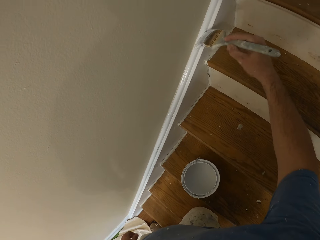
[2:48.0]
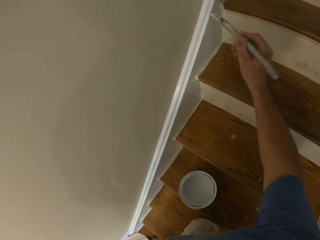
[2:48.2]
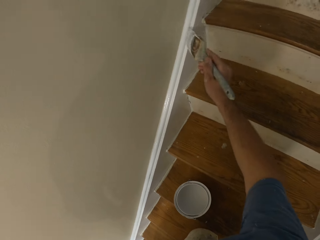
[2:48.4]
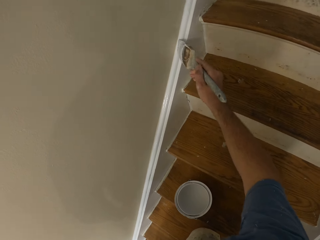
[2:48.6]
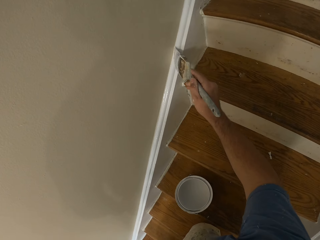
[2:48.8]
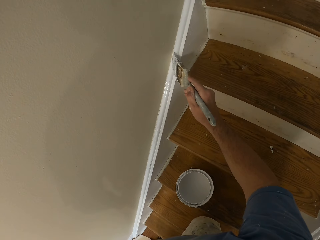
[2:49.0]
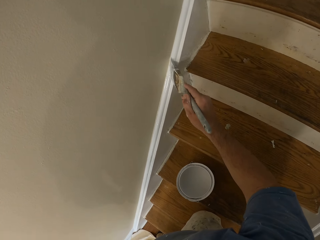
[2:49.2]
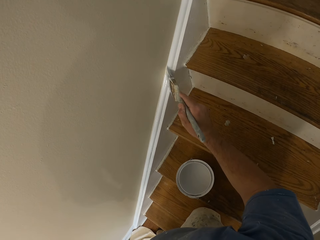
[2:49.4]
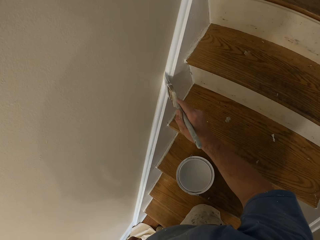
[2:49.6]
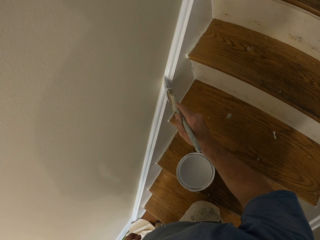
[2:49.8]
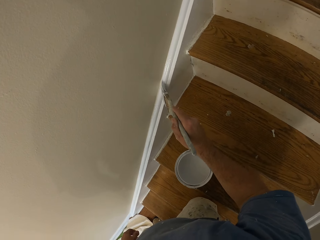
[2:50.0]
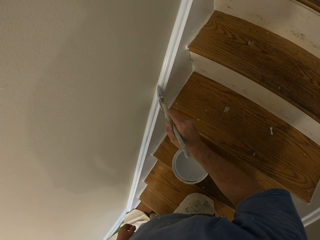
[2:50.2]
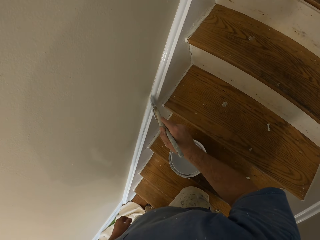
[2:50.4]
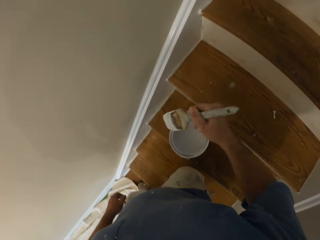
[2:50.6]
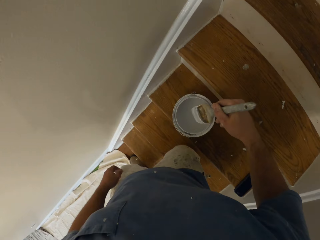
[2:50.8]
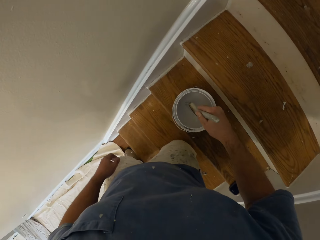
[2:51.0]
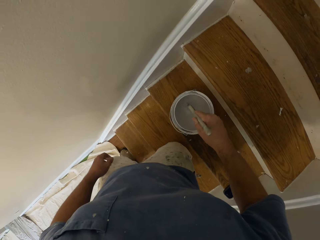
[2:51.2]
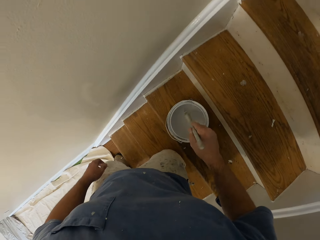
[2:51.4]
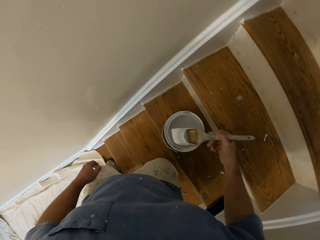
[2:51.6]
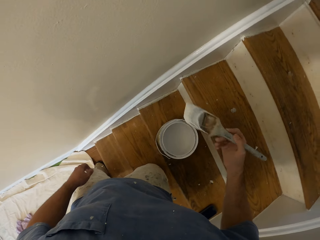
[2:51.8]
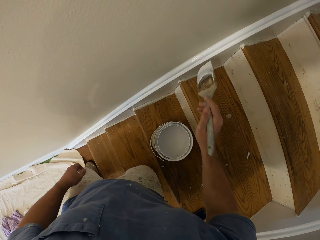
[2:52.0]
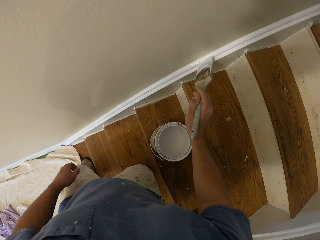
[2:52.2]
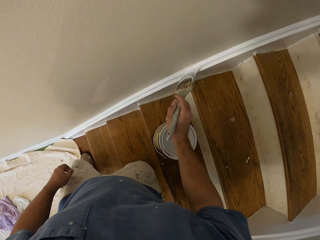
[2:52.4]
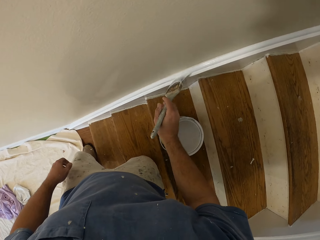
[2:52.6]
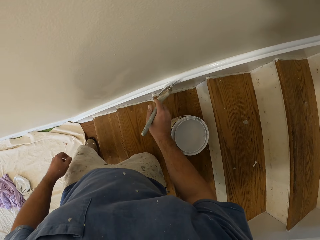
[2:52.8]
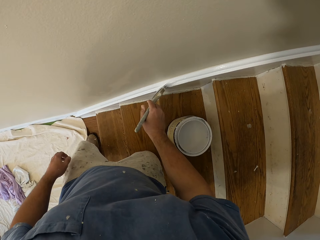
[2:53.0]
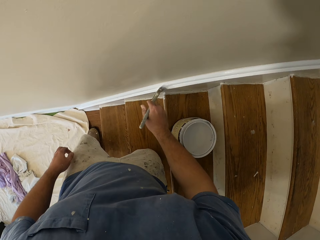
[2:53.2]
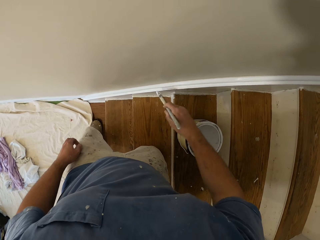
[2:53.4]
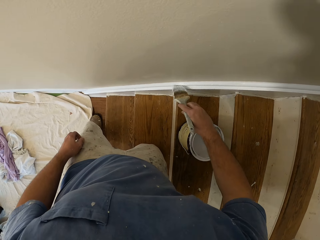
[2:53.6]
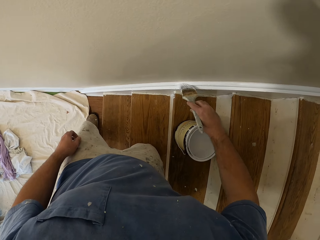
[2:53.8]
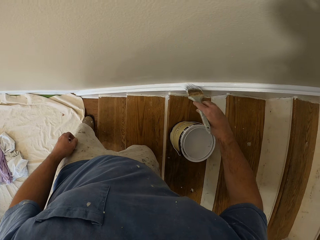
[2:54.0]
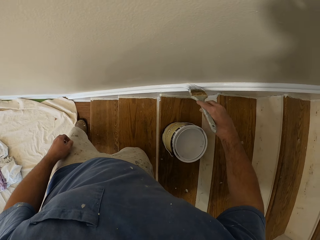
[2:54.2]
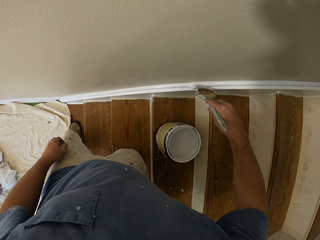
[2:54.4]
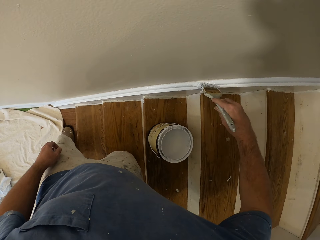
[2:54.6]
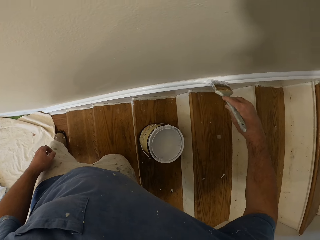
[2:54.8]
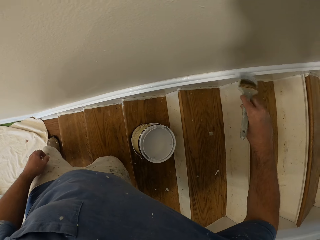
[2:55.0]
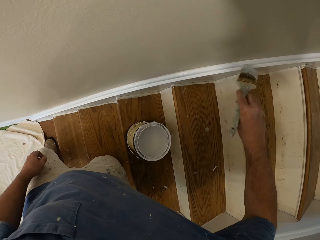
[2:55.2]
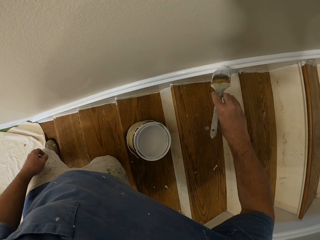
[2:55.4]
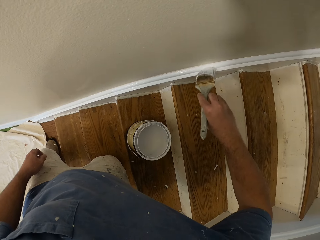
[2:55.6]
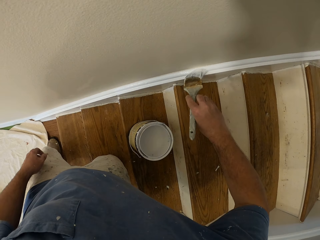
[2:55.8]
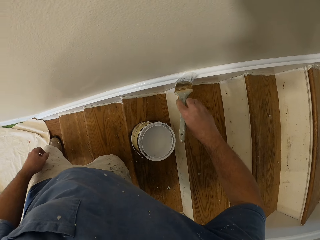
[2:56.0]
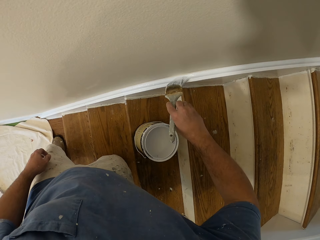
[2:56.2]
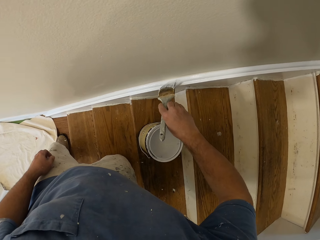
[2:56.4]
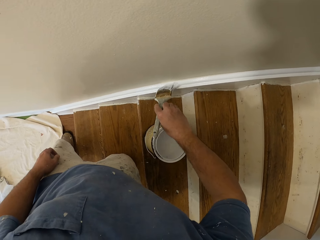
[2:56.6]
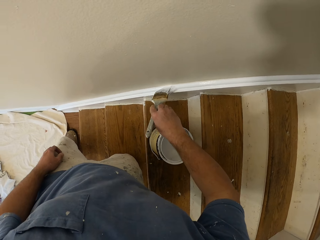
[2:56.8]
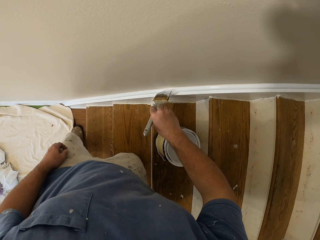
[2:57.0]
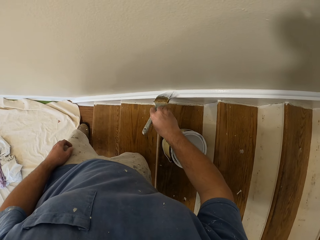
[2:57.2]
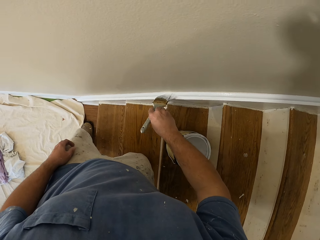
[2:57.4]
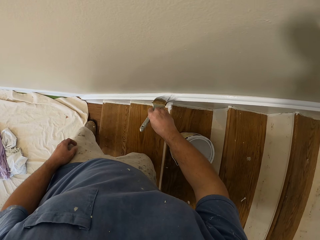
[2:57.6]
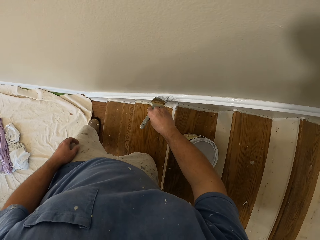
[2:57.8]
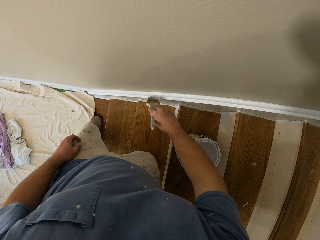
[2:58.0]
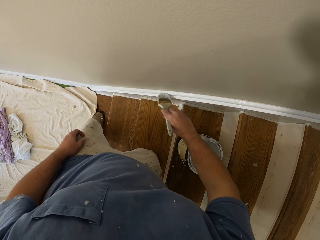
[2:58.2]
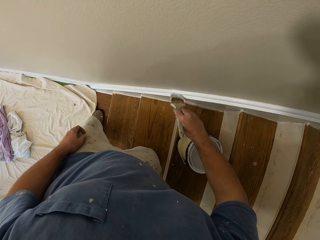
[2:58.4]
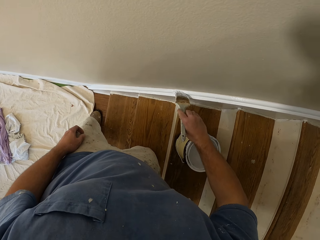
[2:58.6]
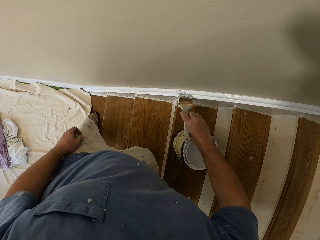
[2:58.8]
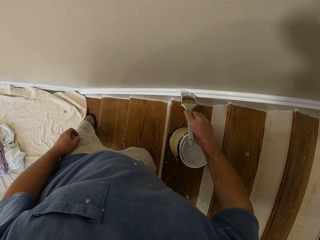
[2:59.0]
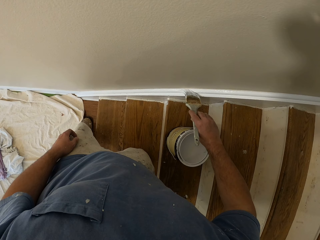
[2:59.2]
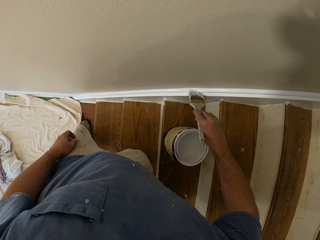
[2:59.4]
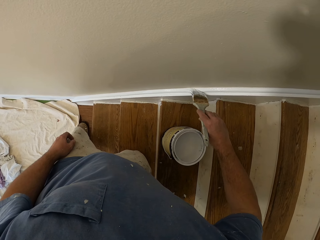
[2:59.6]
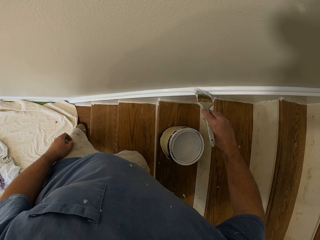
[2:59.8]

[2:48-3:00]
The camera wearer scoops paint from the aluminum paint bucket with the paintbrush. They paint the cornice or skirtboard.

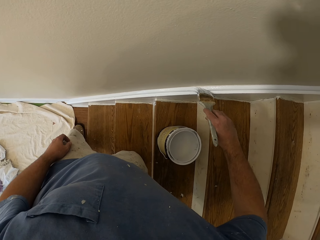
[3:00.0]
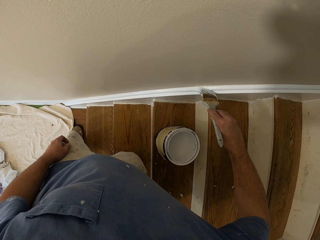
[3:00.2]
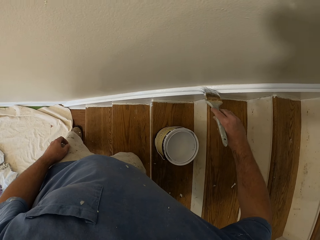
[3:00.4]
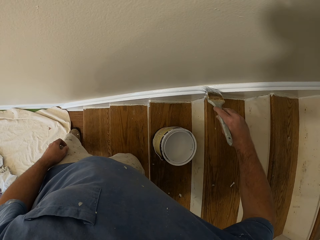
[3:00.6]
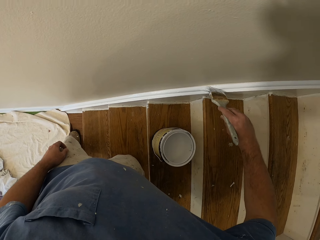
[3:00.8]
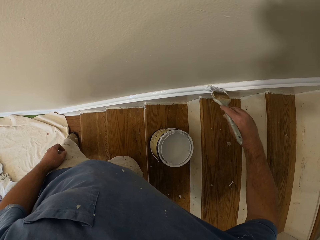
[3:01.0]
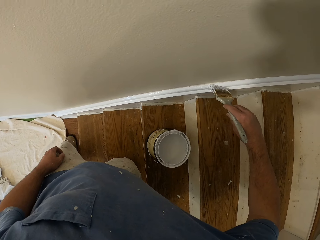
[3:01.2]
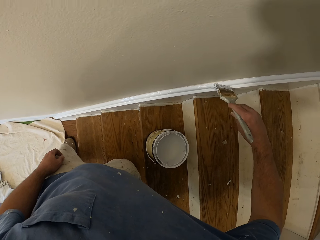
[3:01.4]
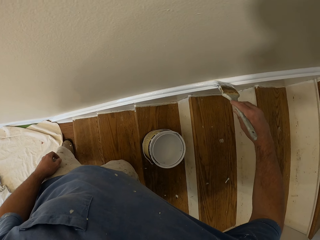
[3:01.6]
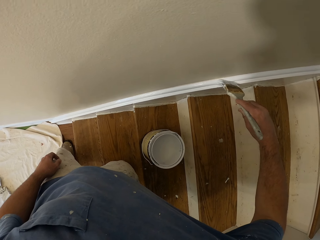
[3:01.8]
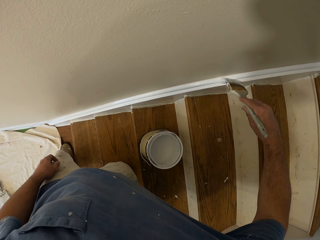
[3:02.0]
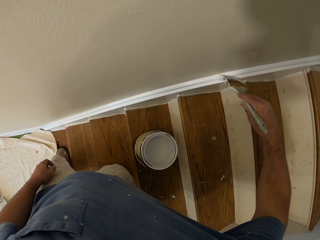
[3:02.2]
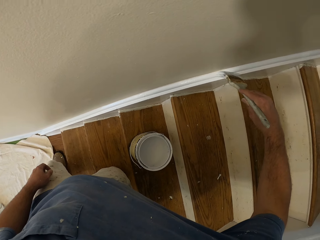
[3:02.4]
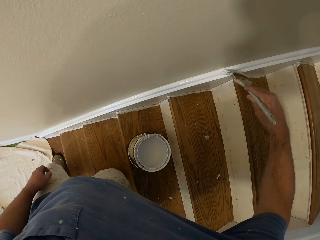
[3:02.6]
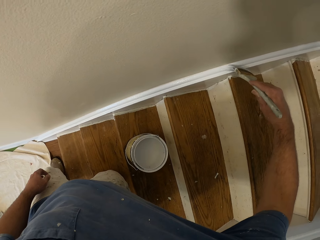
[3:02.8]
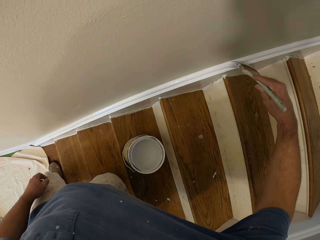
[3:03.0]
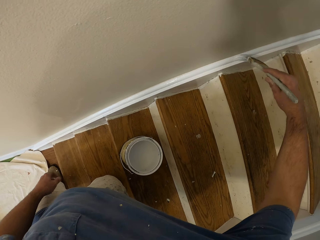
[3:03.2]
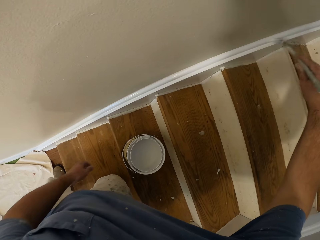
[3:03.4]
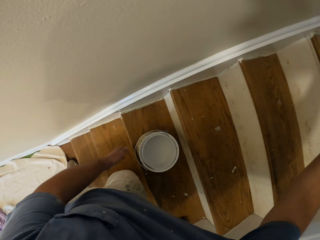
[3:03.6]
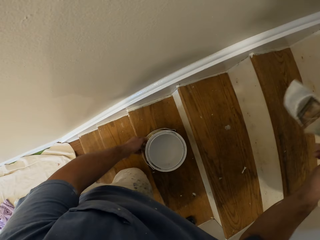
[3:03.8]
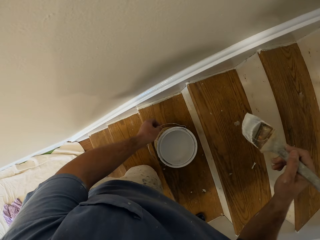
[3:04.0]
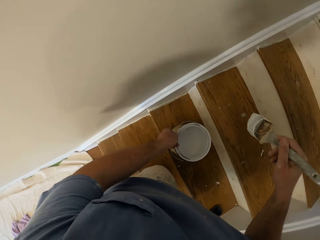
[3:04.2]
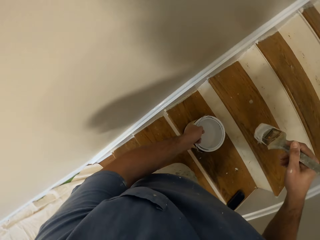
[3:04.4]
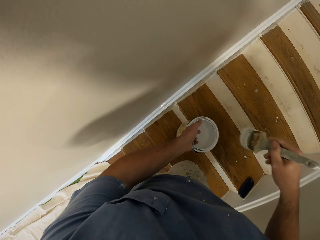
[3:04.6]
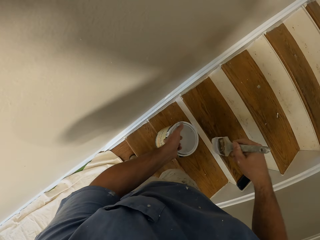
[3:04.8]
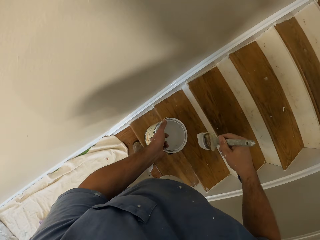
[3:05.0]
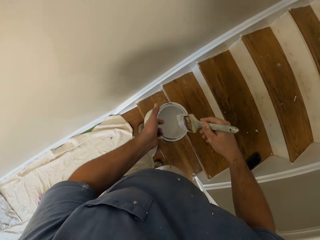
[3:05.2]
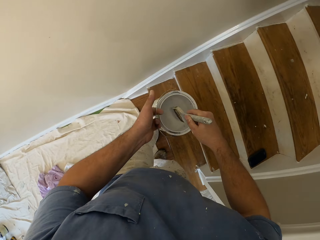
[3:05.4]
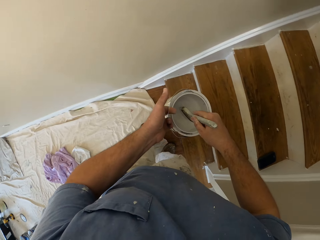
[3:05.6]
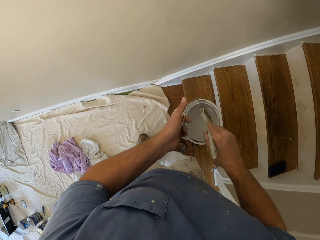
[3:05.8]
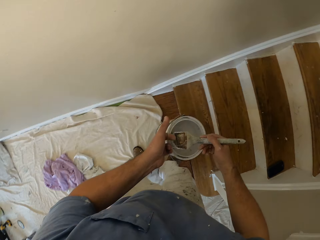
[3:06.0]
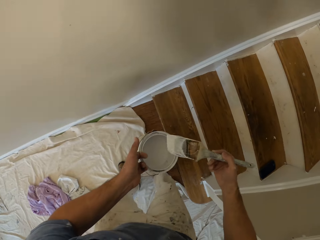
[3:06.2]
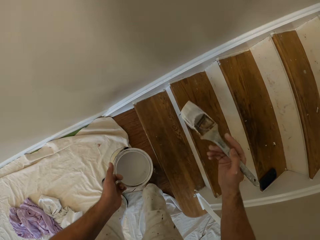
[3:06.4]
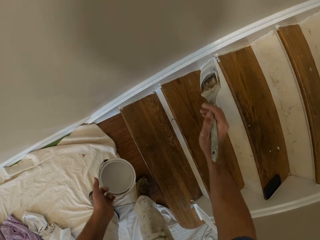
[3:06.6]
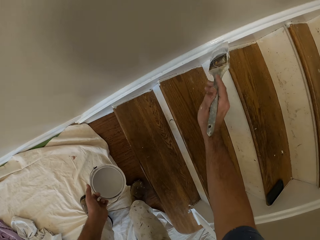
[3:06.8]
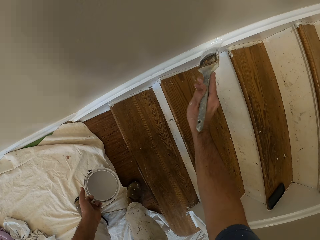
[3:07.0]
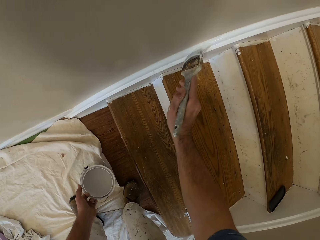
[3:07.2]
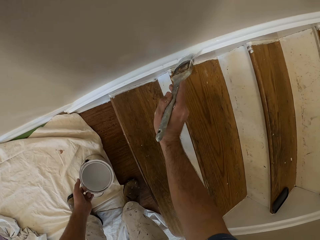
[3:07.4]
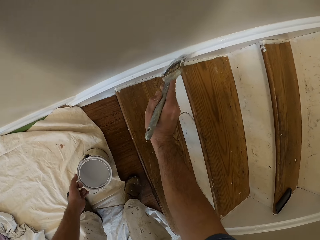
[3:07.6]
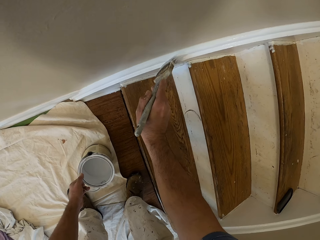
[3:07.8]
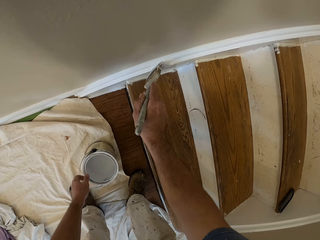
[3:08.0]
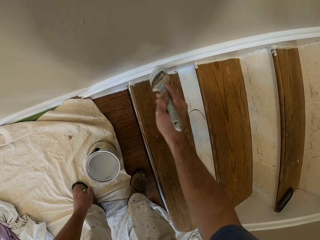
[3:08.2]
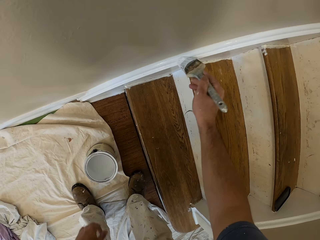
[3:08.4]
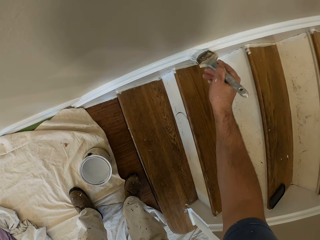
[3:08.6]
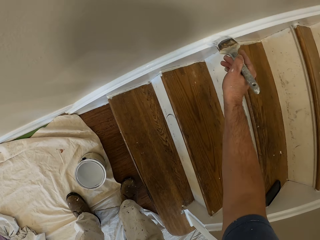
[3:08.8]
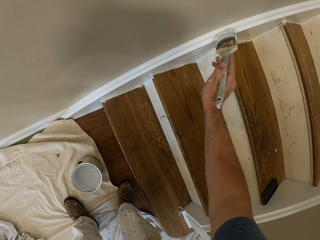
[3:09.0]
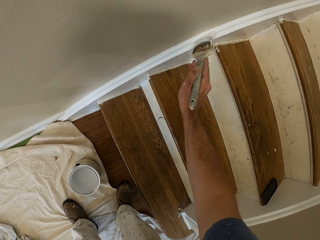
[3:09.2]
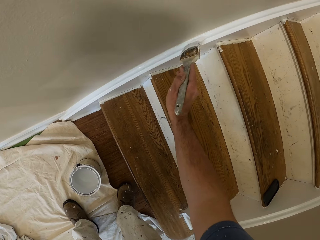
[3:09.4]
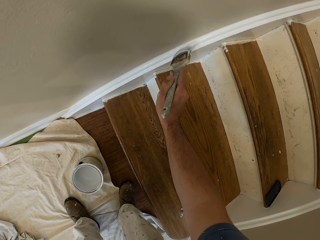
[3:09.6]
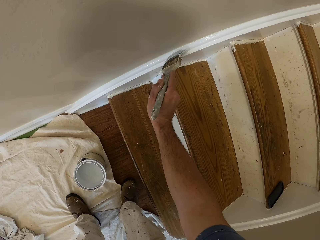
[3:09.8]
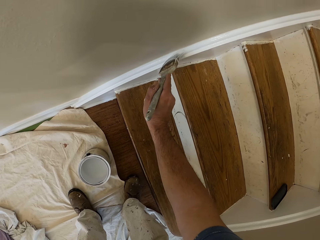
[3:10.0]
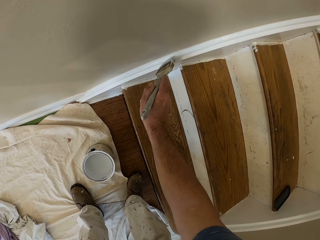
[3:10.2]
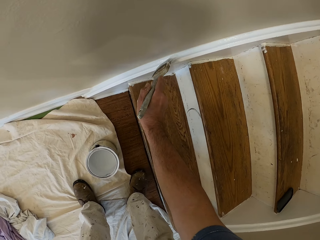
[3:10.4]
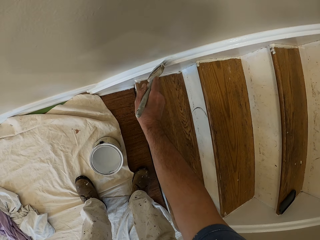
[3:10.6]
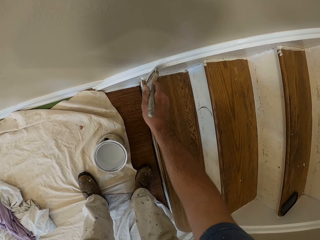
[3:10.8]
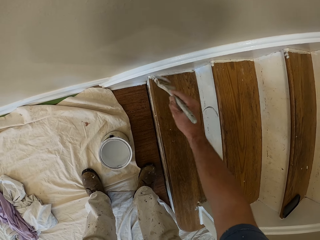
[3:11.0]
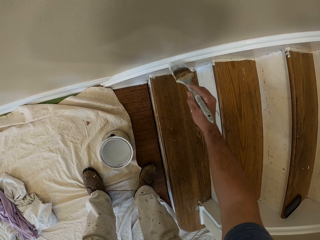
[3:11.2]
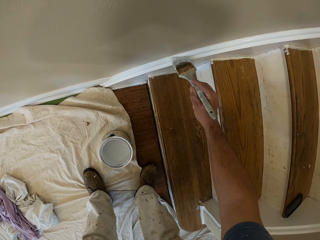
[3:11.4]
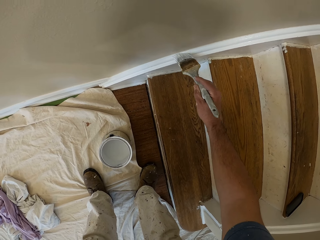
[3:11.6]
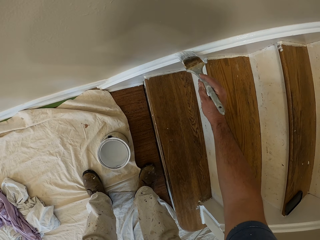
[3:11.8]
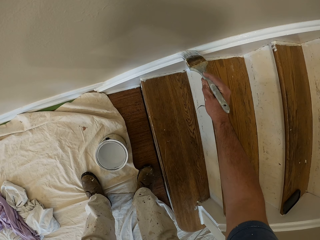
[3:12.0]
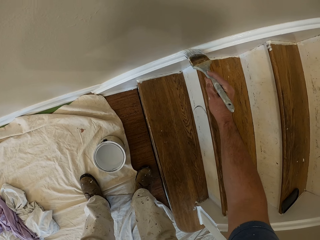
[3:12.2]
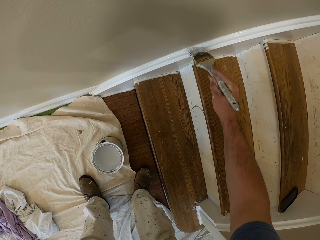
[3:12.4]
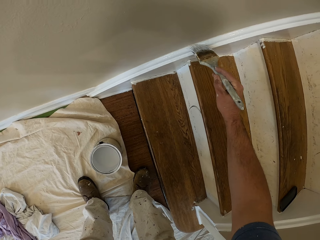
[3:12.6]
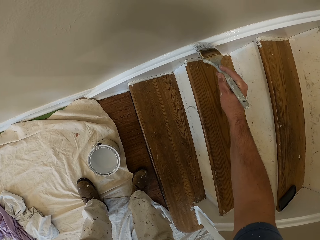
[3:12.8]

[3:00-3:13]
The camera wearer picks up the paint tin. He carries the aluminum paint bucket with his left hand. He steps backwards on the staircase. He scoops paint from the aluminum paint bucket with the paintbrush. He paints the cornice or skirtboard. He puts the aluminum paint bucket on the floor.
